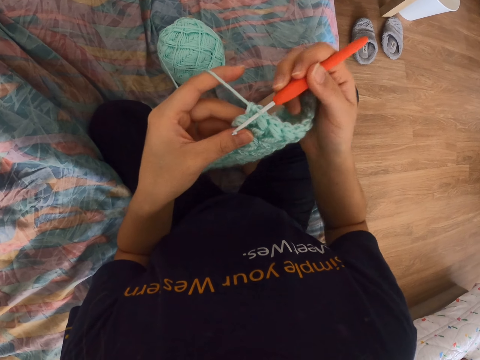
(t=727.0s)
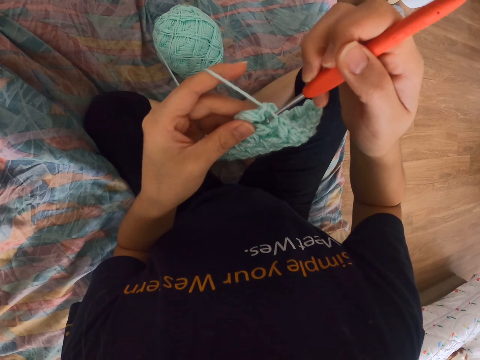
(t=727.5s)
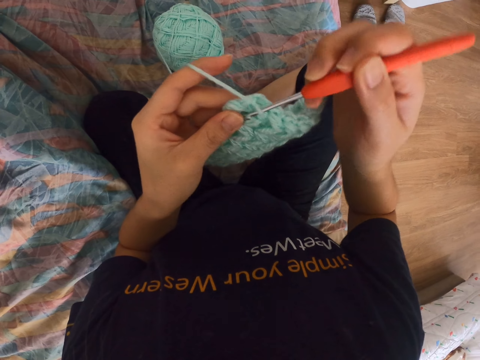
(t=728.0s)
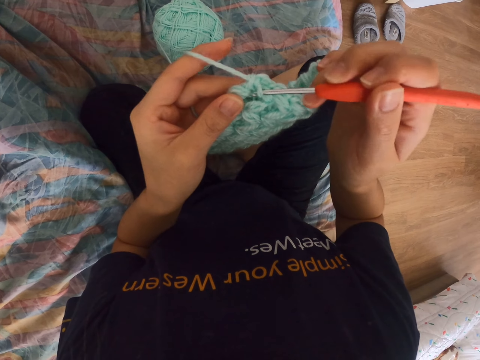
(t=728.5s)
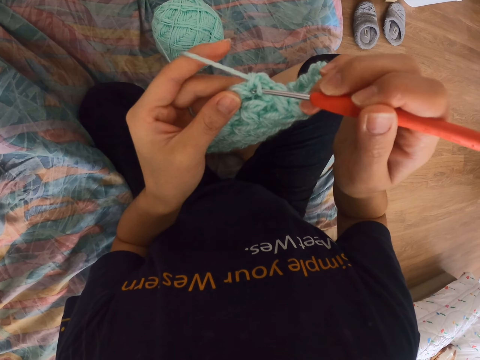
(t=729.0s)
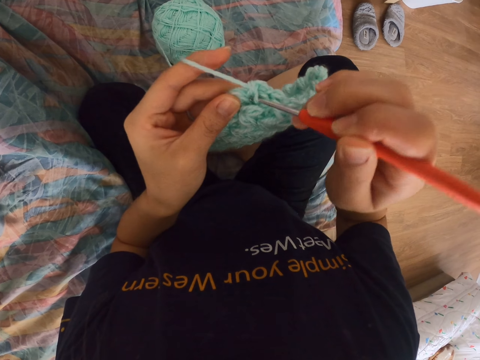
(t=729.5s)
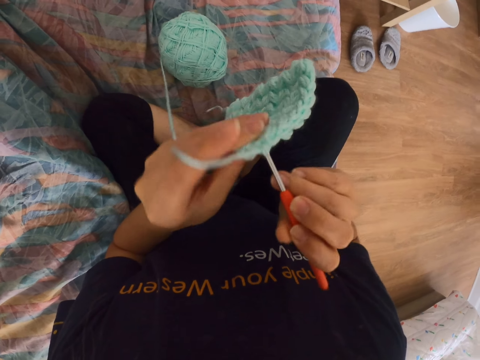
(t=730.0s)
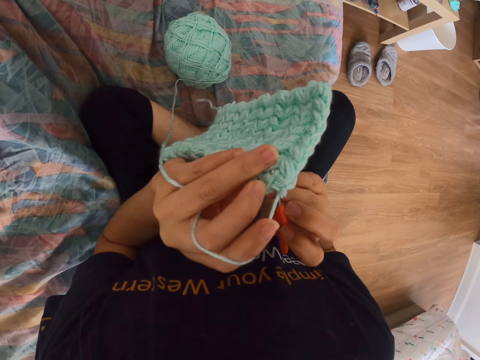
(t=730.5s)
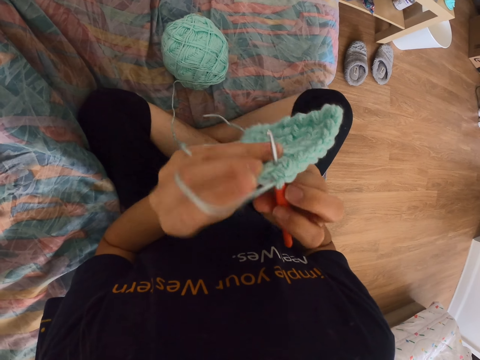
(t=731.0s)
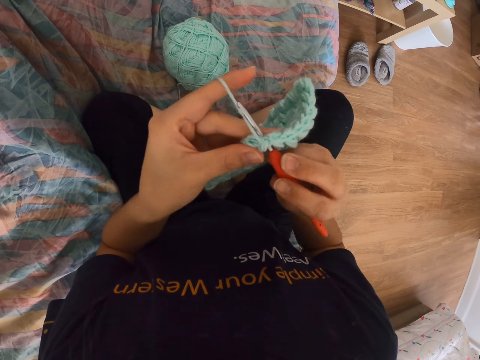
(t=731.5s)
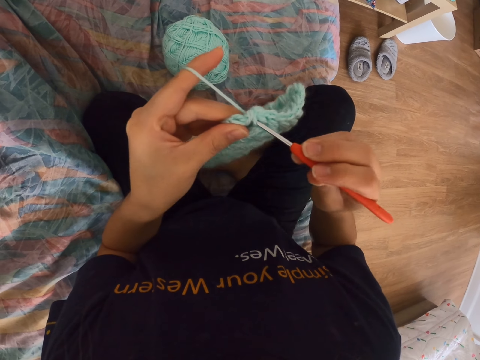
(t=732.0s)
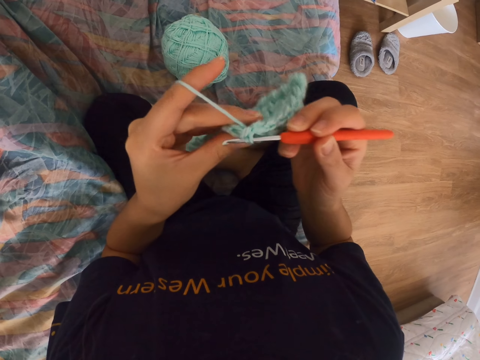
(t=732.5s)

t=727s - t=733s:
The camera wearer starts to knit.

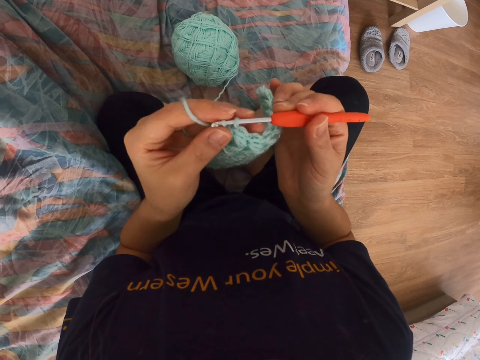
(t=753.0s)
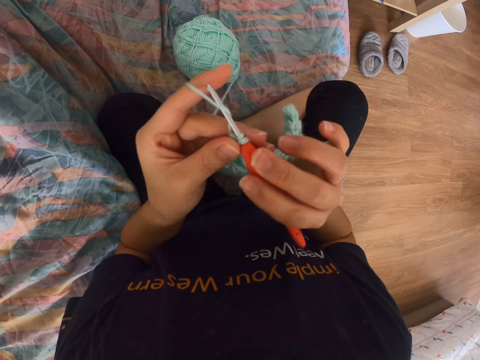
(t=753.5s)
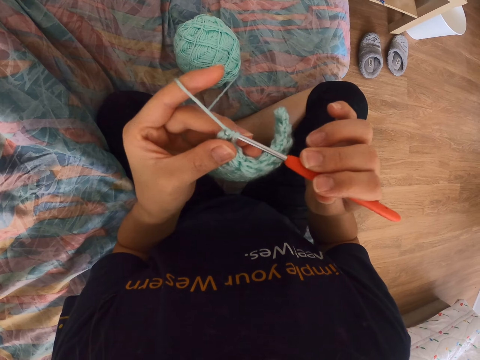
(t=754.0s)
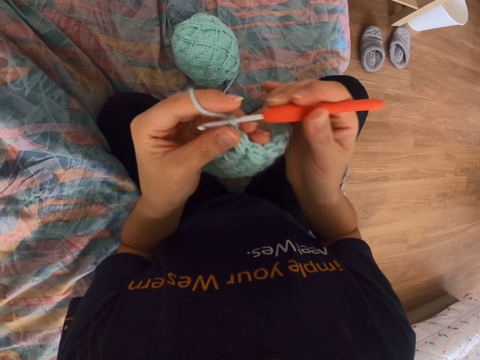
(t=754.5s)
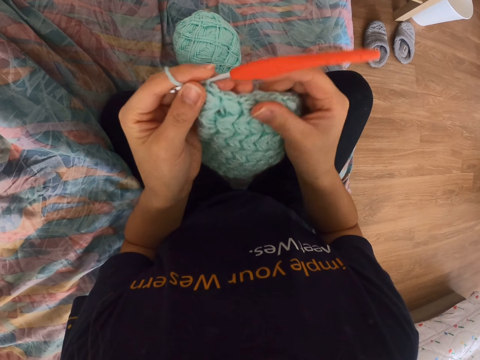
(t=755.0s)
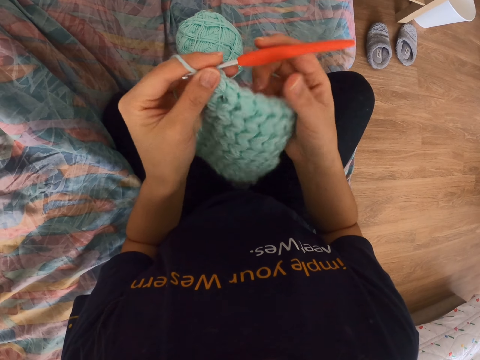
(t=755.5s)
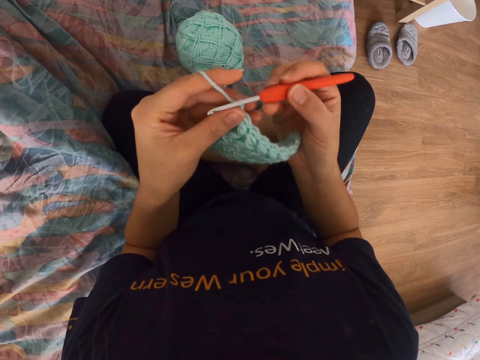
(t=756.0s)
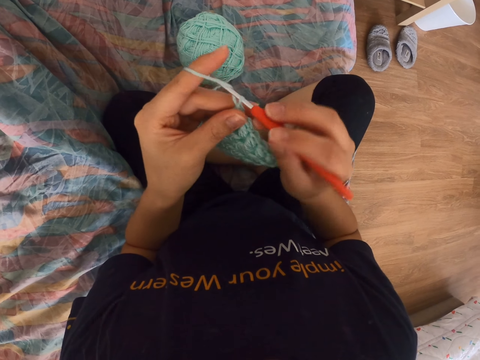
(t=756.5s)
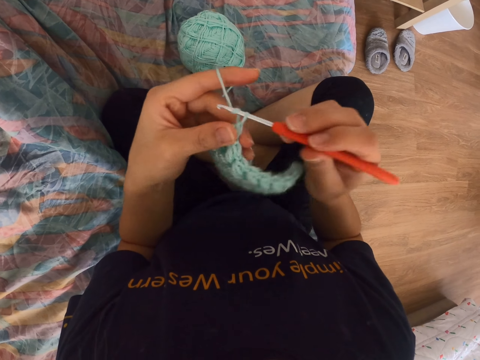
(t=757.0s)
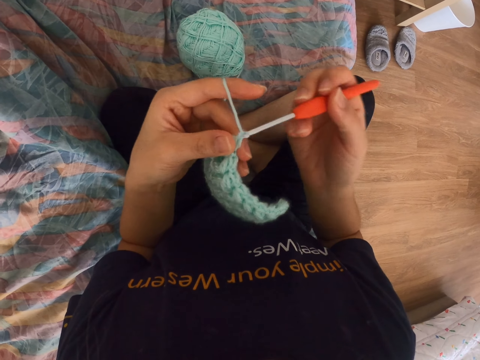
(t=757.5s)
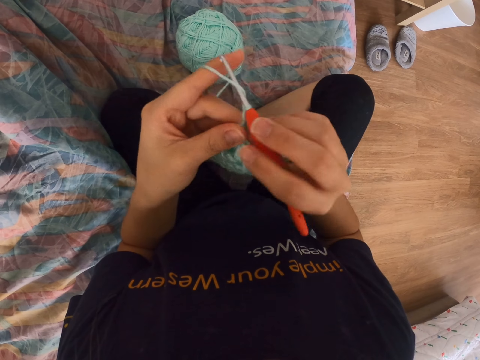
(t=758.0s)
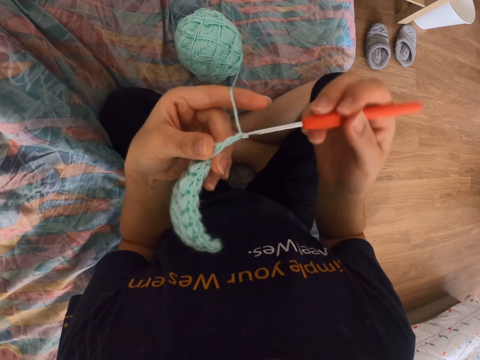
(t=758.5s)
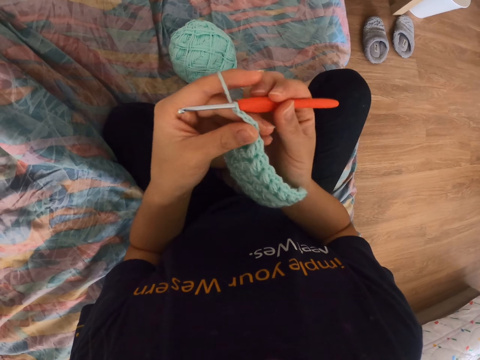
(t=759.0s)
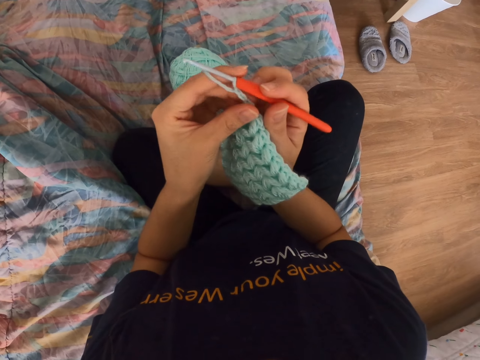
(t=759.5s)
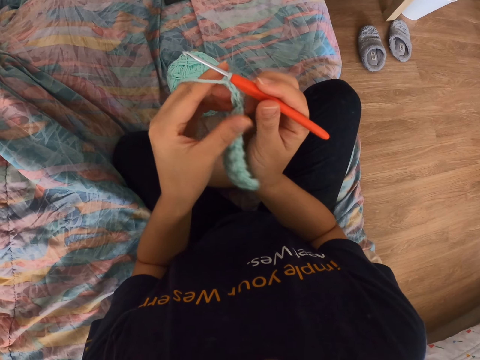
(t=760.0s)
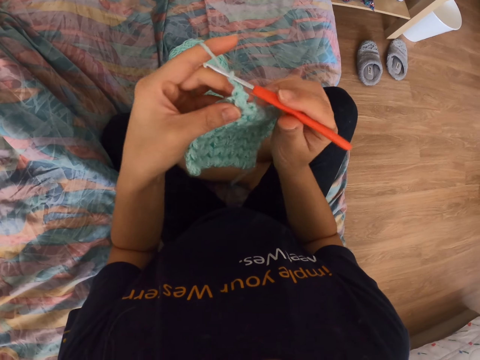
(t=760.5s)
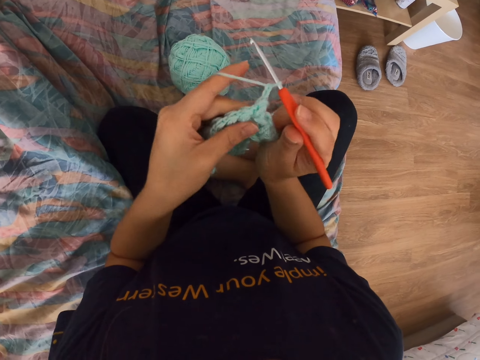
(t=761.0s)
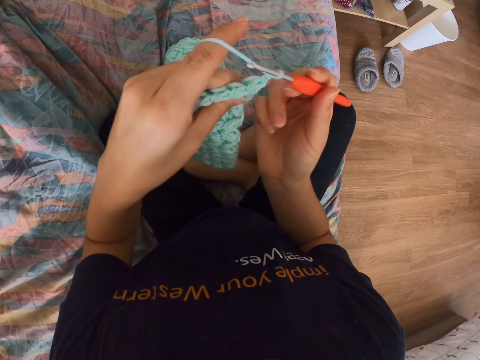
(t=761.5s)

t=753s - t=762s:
The camera wearer checks the knitted cloth. They start to knit.

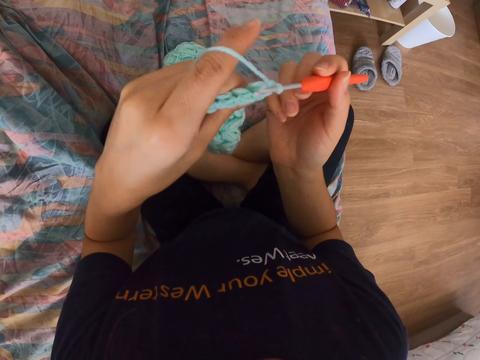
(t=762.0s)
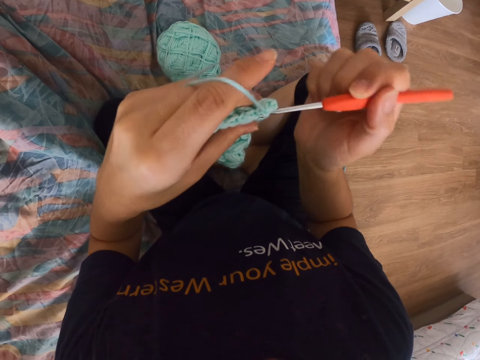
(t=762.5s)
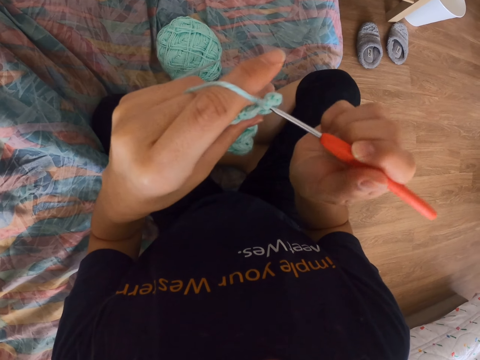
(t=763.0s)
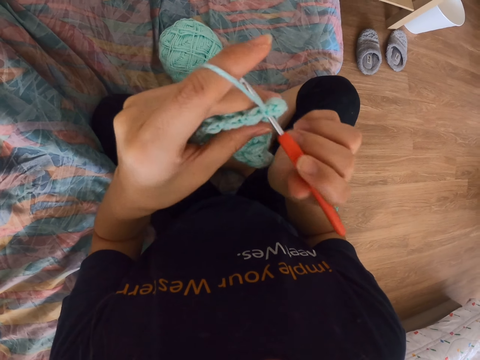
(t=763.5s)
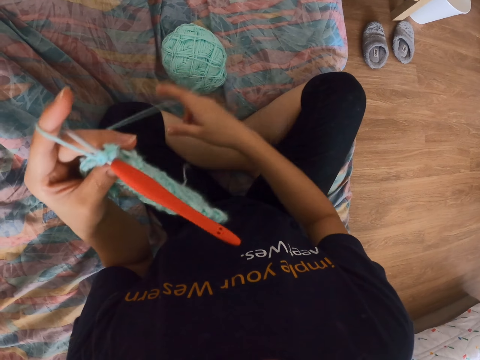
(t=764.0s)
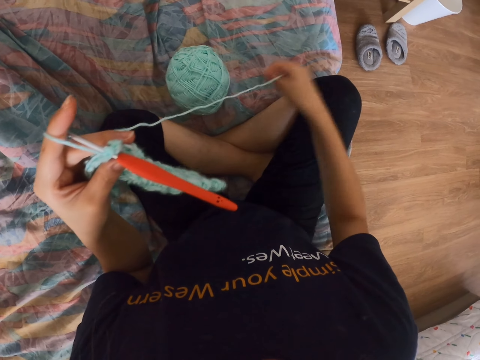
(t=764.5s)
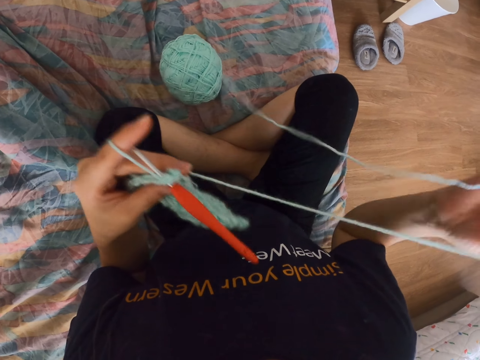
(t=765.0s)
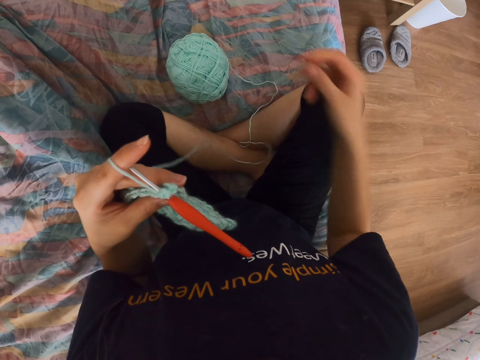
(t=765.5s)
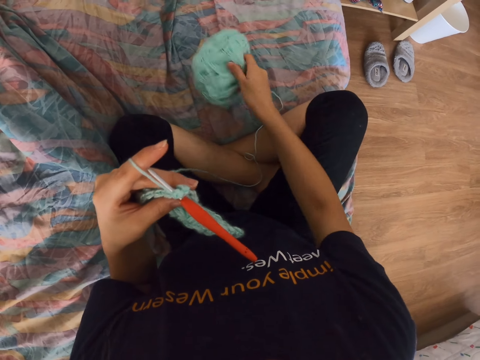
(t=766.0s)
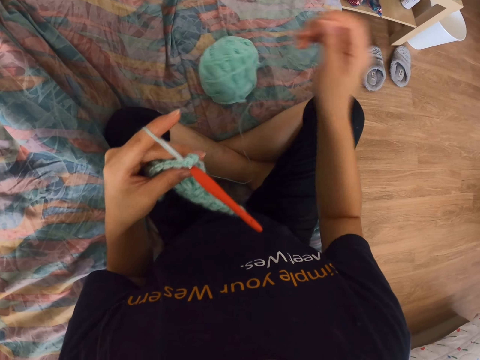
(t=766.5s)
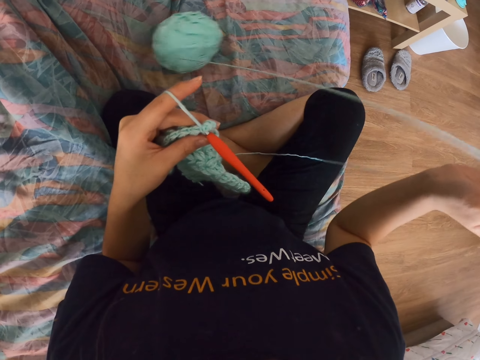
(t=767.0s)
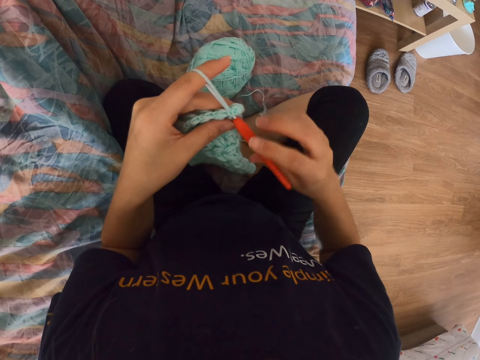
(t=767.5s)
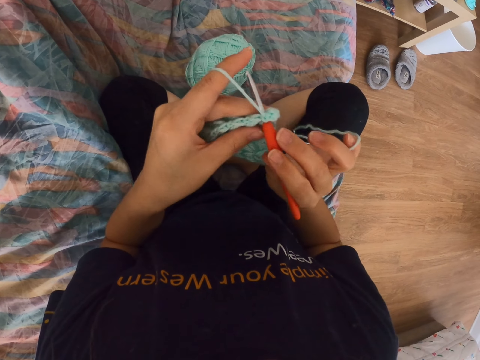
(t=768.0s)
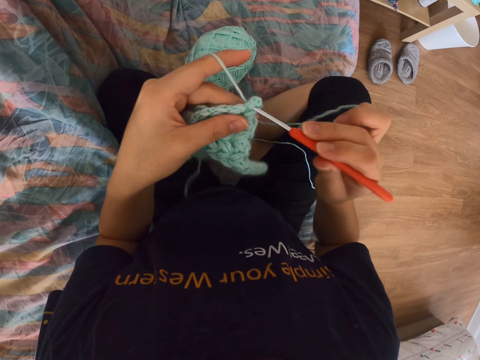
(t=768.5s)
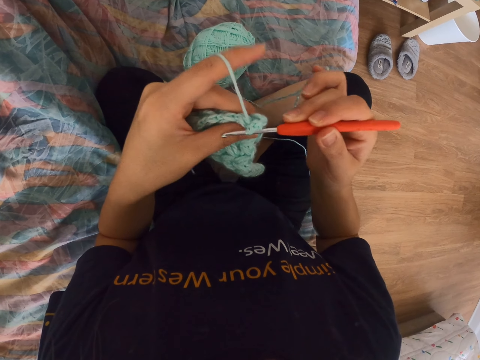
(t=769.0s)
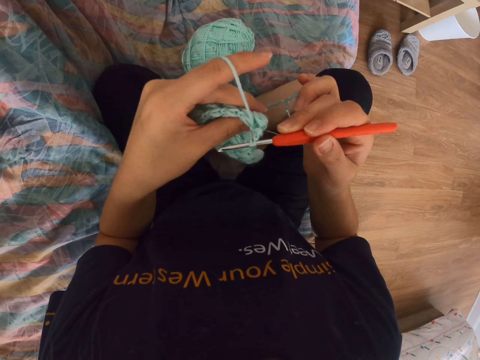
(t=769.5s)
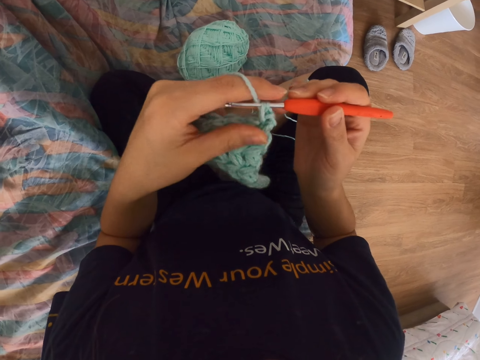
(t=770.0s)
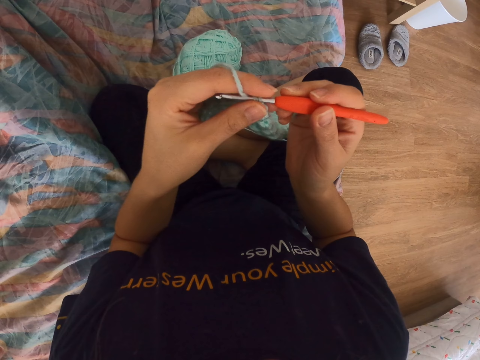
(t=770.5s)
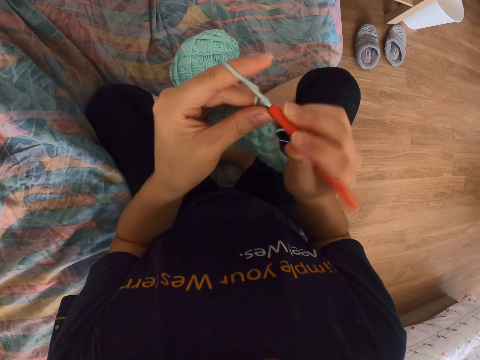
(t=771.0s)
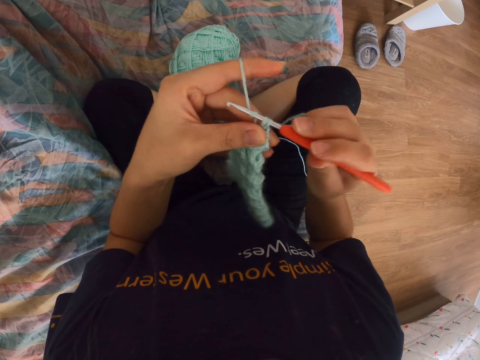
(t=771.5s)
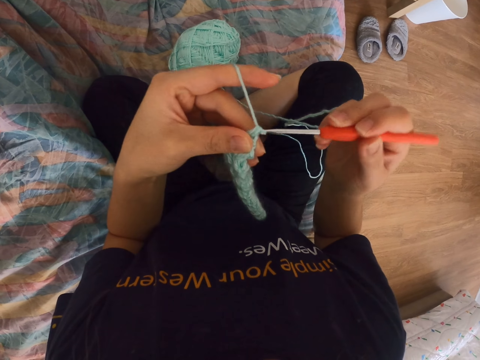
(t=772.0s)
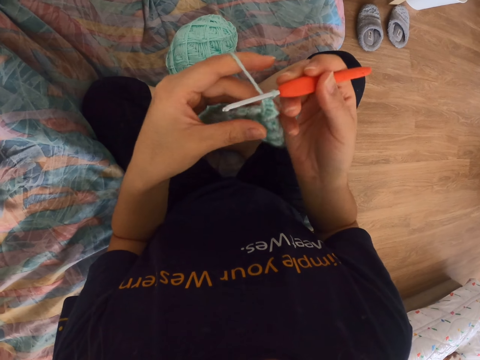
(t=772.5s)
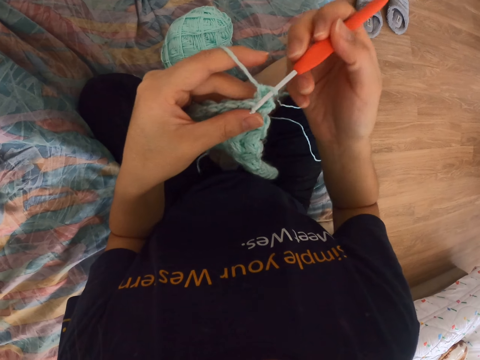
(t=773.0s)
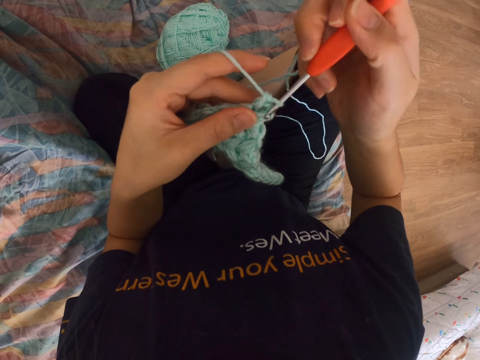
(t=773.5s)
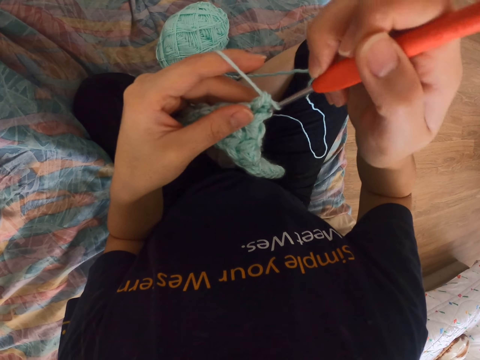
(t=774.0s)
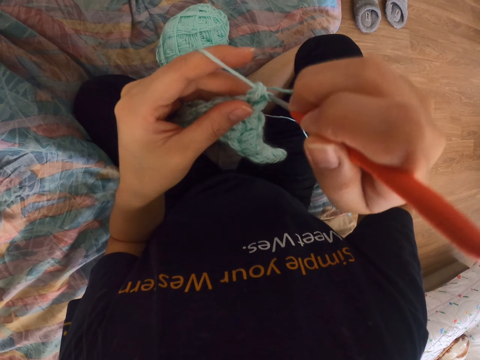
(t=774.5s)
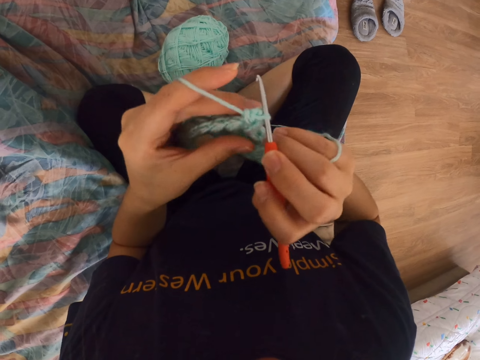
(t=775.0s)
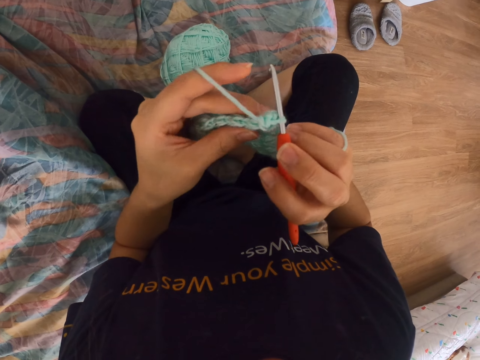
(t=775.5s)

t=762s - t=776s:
The camera wearer unwraps the yarn. They pull a thread. They hold the crochet hook. They start to knit. They crochet the cloth.
